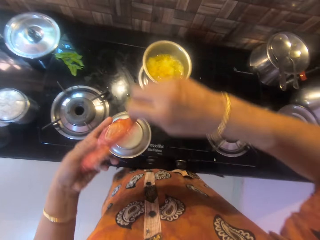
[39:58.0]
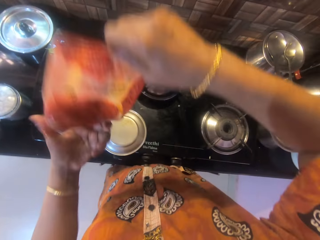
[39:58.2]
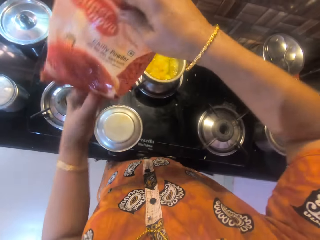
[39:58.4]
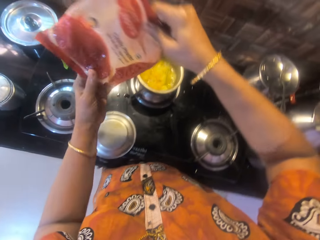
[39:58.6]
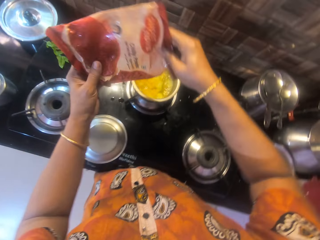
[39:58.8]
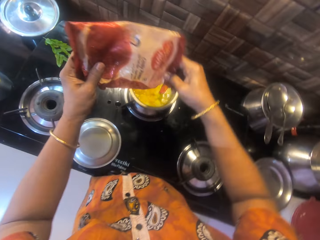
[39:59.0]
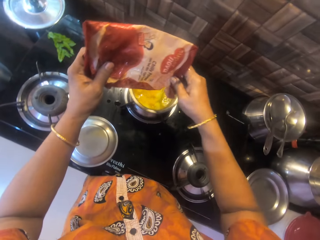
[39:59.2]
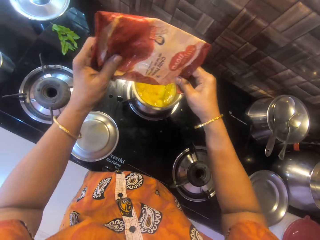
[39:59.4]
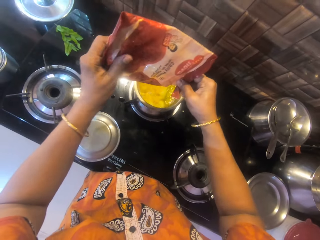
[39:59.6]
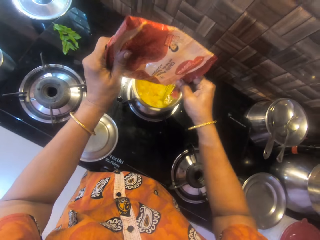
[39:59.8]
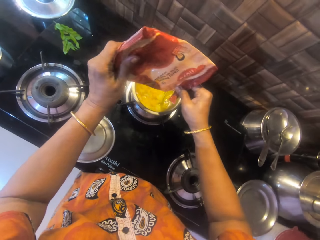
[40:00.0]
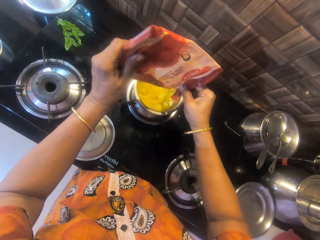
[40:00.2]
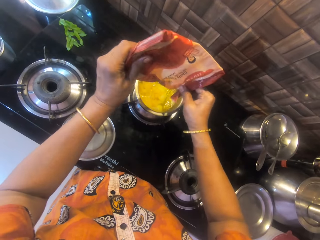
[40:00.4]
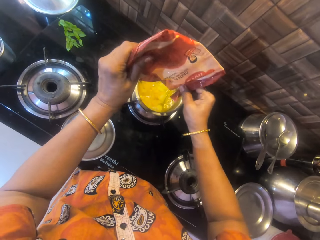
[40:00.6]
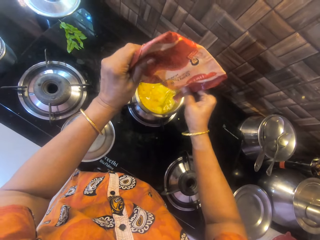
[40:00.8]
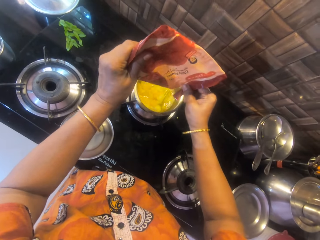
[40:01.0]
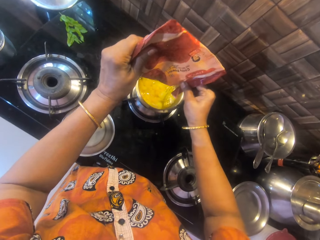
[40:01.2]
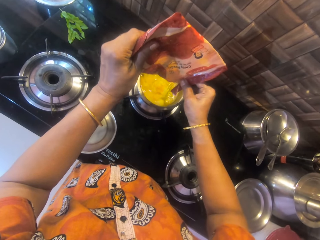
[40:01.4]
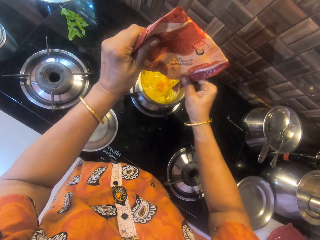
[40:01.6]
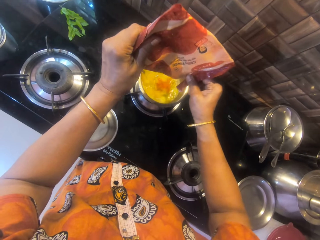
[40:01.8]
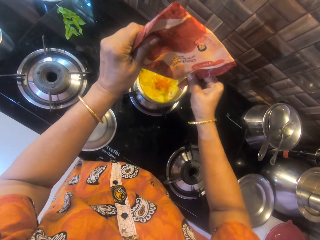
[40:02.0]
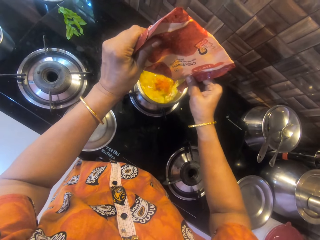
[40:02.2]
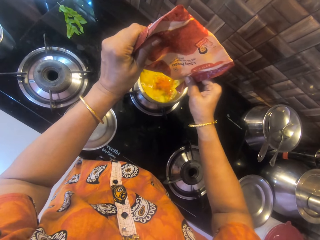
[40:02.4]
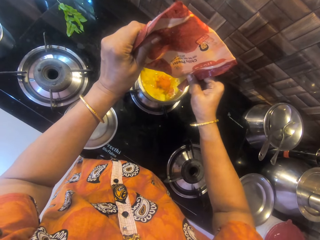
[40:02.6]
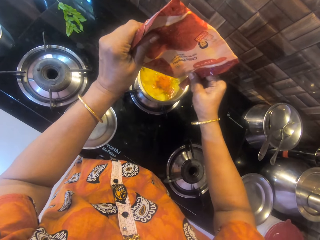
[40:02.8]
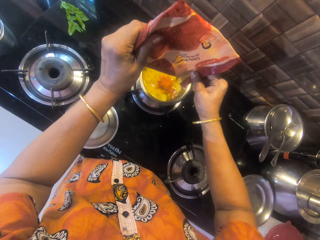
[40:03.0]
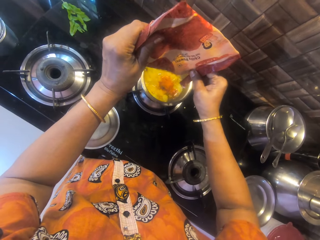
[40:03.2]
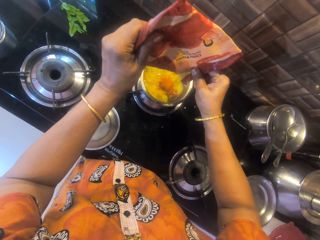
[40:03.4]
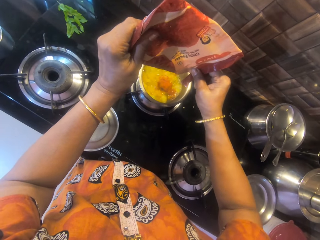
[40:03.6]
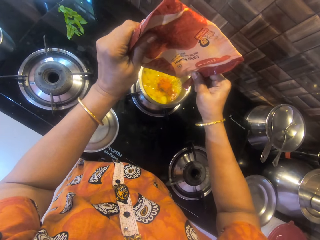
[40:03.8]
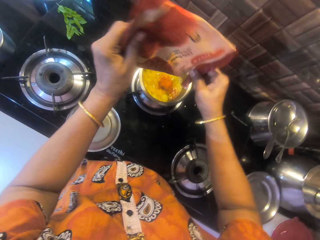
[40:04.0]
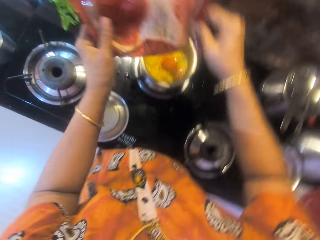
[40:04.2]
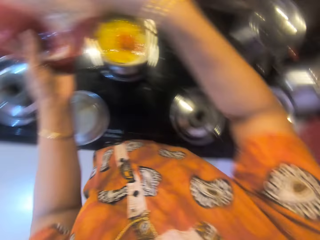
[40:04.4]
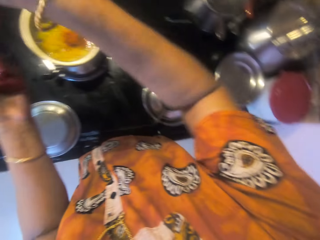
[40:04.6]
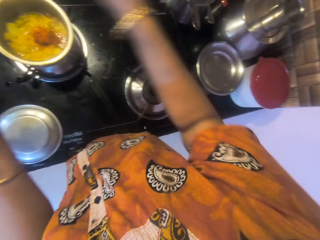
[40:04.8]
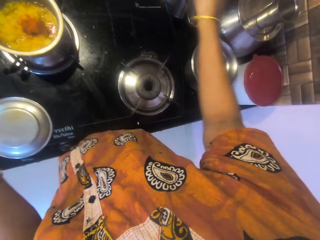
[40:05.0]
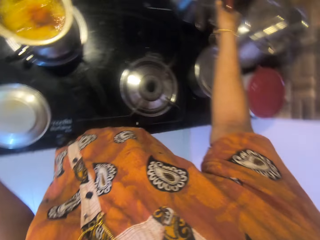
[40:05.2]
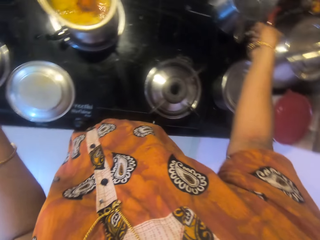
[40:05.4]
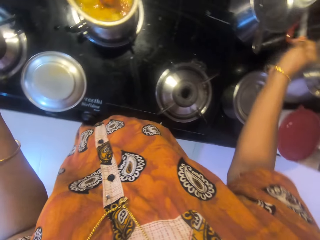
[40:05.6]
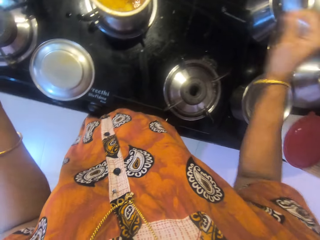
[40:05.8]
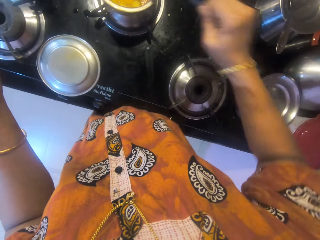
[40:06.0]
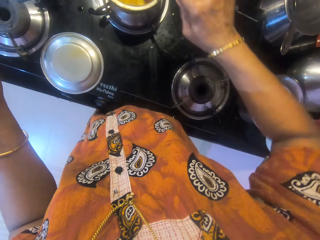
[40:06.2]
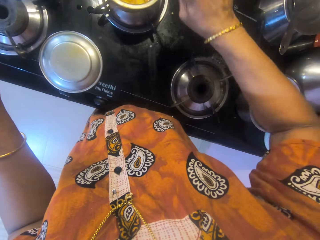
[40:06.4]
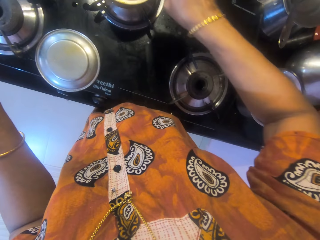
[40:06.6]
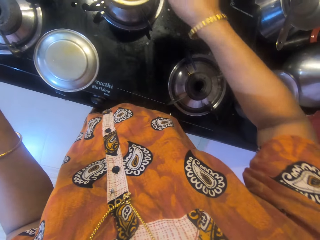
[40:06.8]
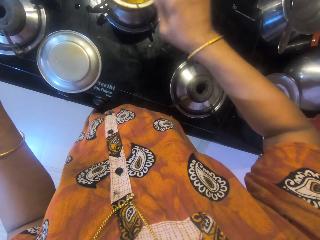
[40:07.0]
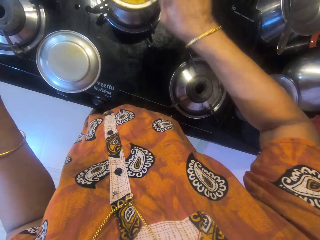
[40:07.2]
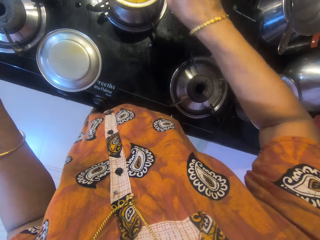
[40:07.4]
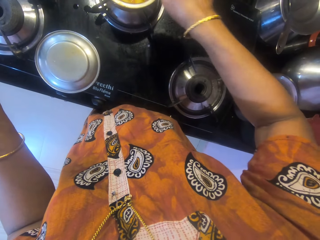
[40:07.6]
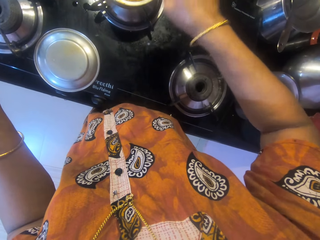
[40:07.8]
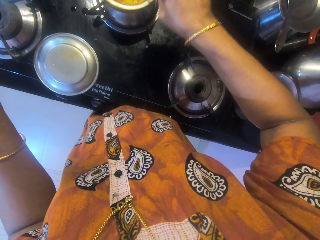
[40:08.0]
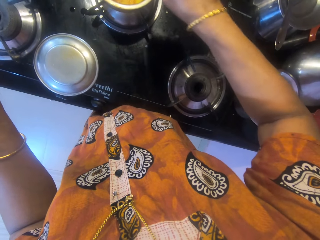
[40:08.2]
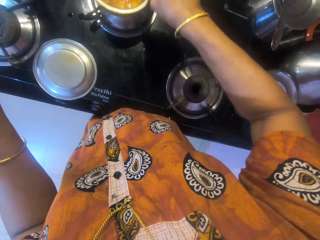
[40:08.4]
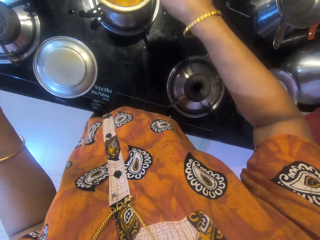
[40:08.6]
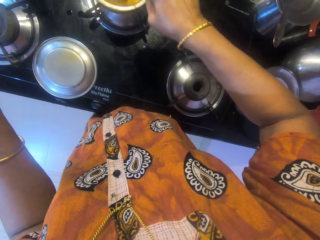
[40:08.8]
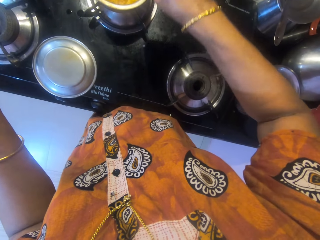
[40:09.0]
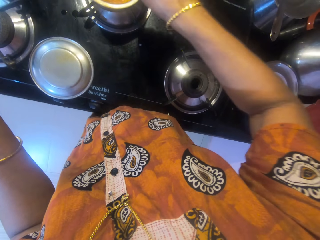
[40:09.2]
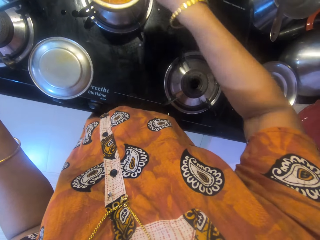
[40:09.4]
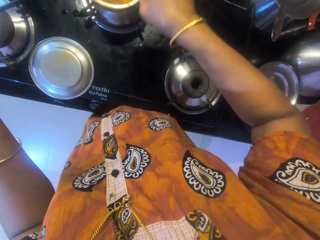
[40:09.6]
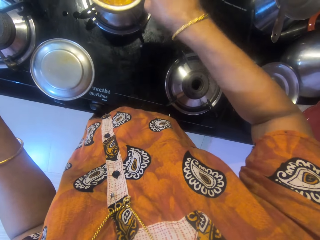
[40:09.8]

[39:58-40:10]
The camera wearer pours the pepper into the pot. She puts something down. She picks the spoon from the top of the other pot. She stirs the content of the other pot with her right hand.

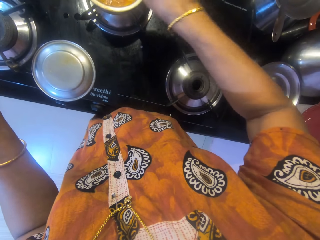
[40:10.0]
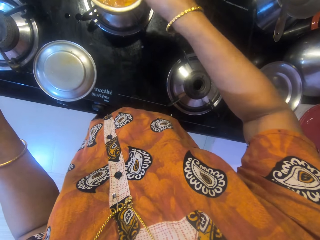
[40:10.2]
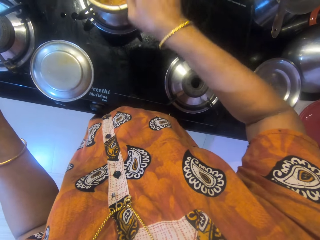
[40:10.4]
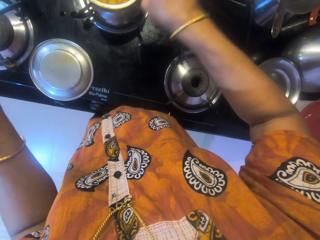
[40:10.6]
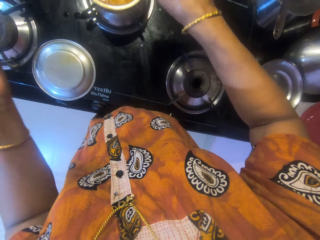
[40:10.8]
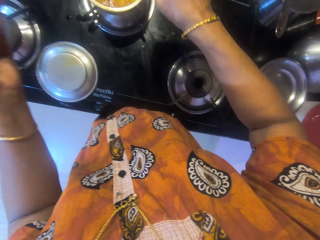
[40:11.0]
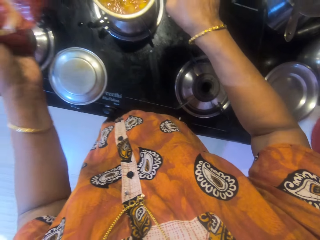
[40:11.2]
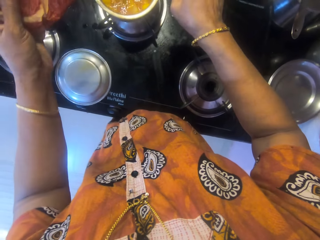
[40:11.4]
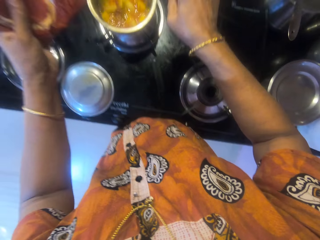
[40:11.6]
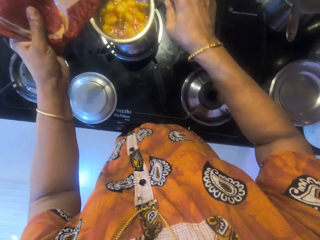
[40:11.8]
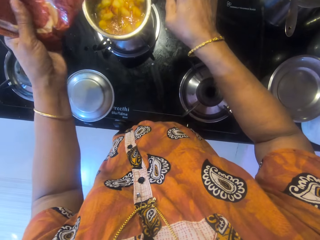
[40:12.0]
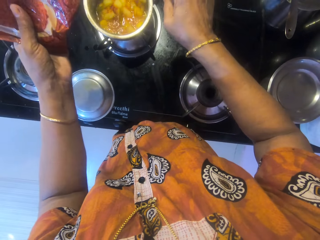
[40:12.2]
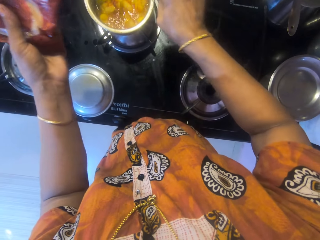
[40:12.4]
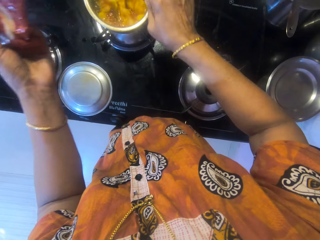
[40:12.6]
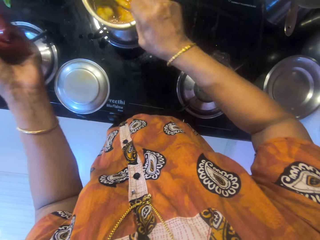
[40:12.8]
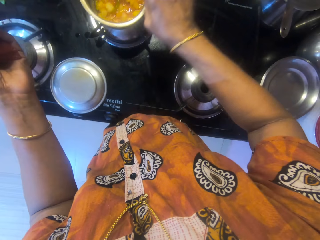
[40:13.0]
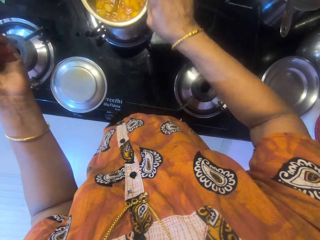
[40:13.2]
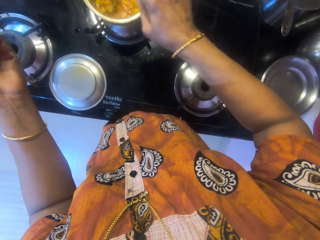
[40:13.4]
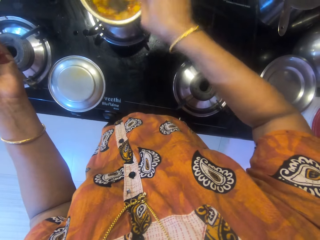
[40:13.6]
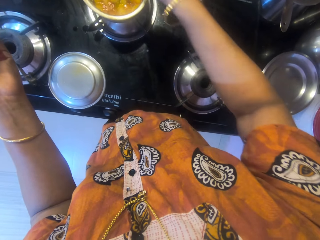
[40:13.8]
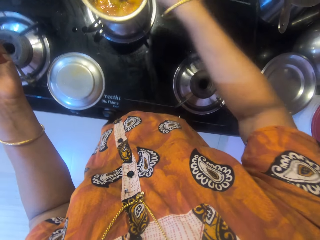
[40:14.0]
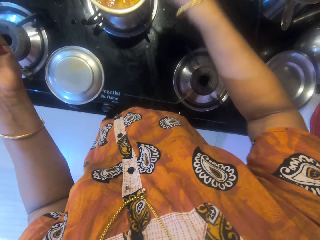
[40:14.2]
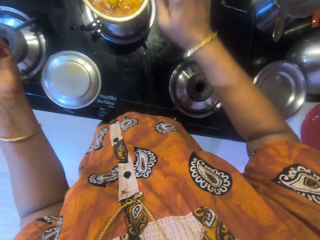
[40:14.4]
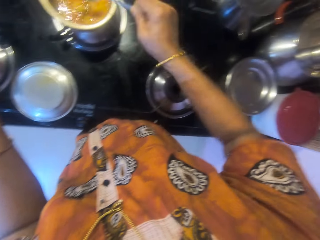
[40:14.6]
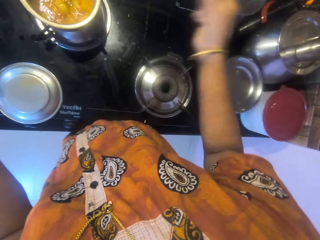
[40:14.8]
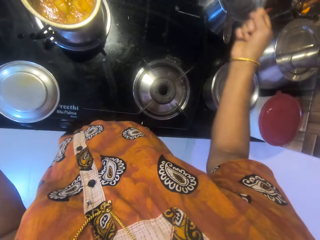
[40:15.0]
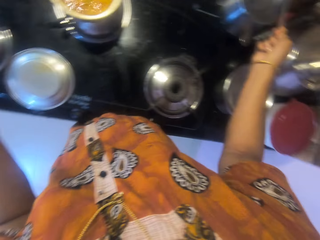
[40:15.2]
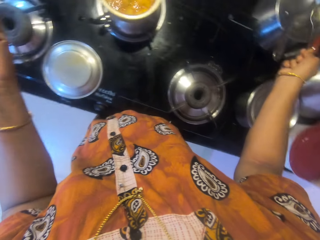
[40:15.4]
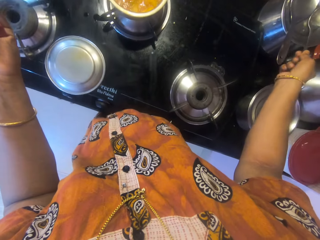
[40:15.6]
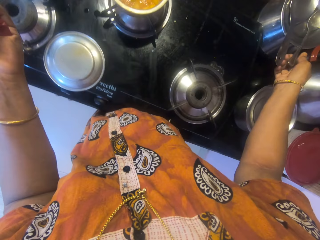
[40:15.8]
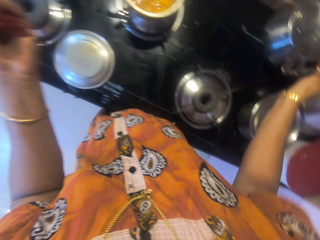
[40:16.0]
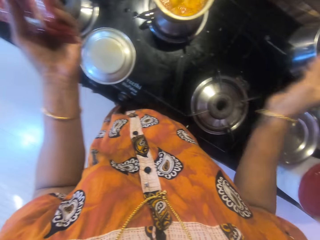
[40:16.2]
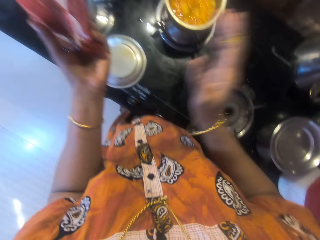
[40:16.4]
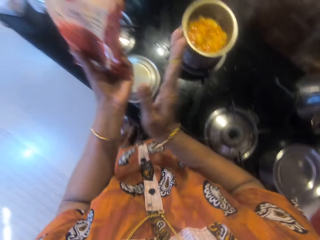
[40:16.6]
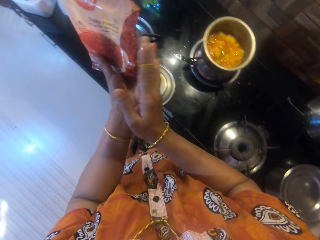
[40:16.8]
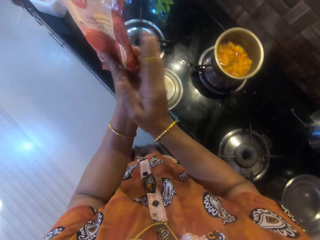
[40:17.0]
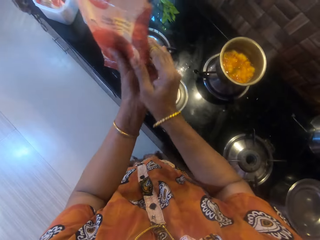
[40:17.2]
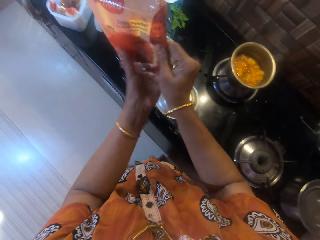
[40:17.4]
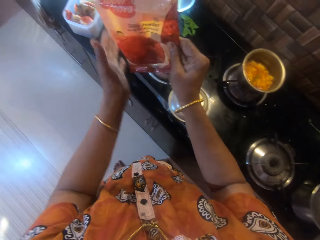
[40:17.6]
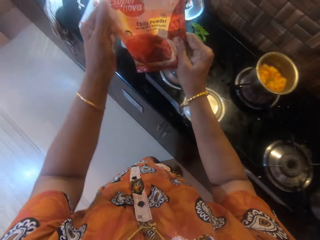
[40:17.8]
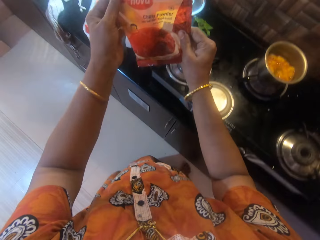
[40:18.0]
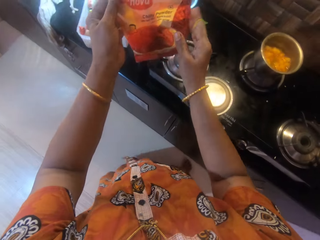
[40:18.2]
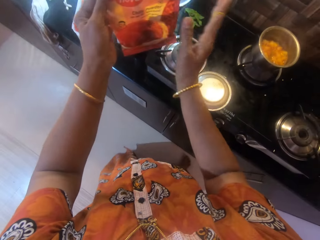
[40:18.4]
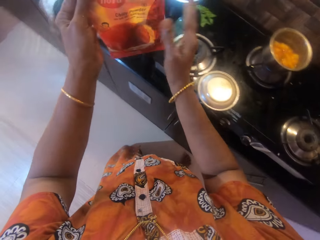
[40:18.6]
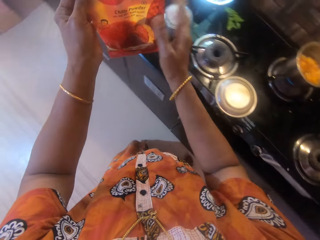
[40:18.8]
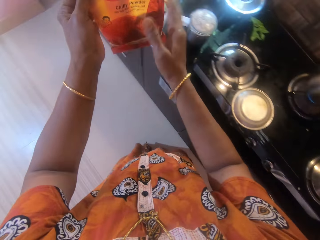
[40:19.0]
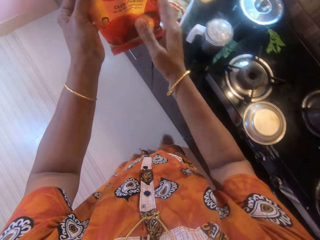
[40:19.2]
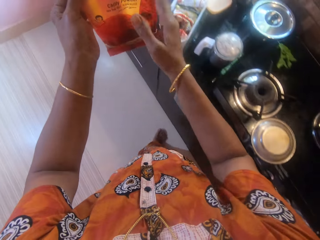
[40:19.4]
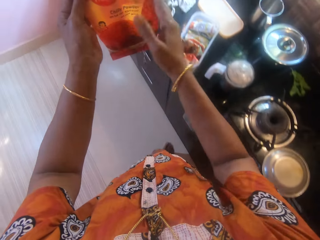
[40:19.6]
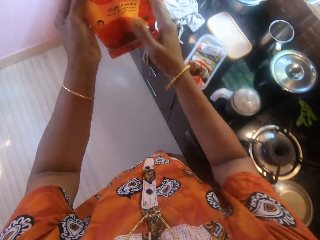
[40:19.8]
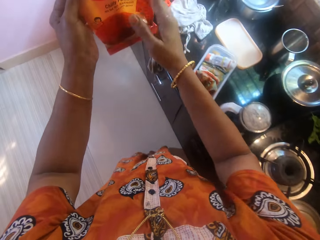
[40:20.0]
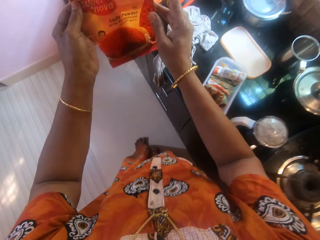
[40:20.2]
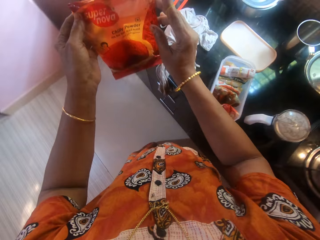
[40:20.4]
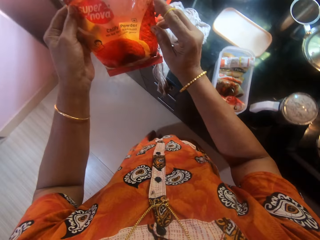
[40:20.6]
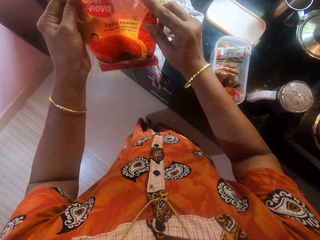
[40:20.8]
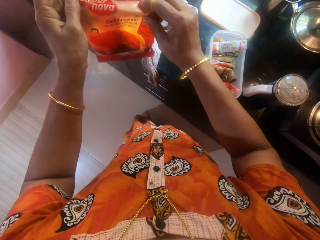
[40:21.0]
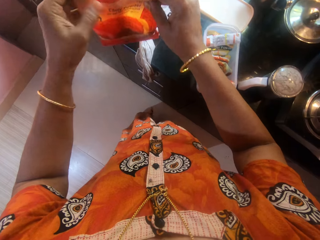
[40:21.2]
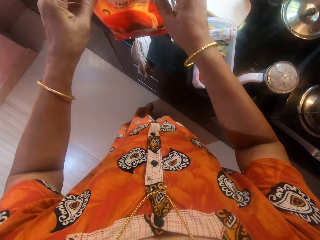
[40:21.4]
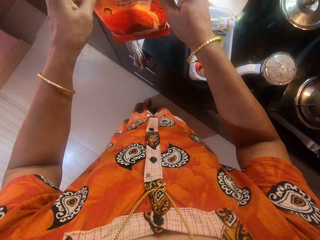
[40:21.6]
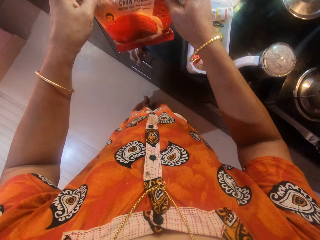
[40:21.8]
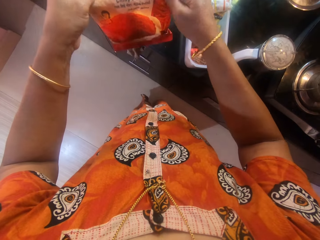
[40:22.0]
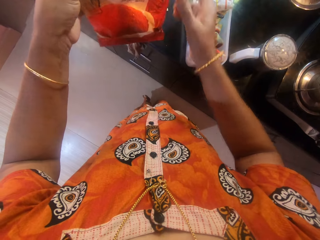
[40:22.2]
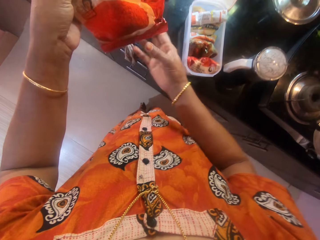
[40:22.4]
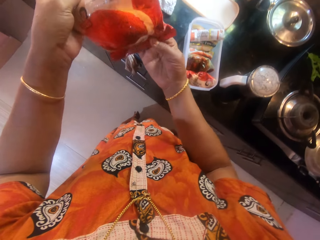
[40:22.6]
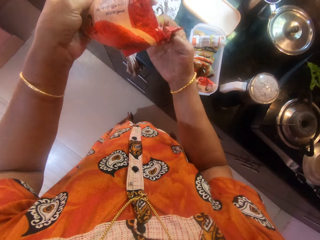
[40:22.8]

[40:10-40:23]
The camera wearer pours the pepper into the pot. She stirs the content of the other pot with her right hand. She drops the spoon on the other pot. She taps the pack of the pepper with her right hand. She shakes something. She closes the pack of pepper.
